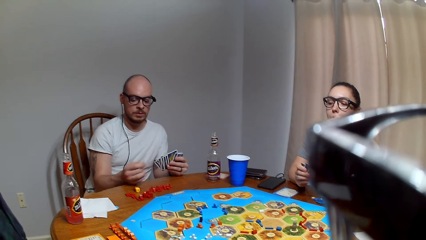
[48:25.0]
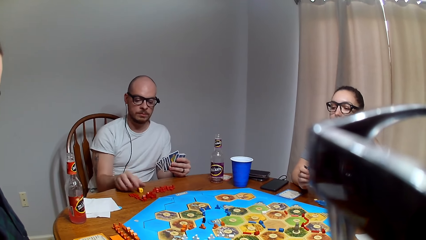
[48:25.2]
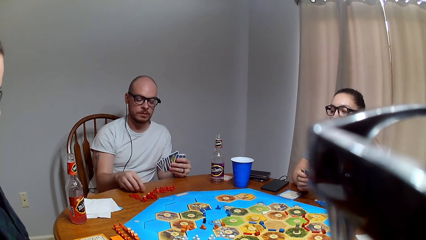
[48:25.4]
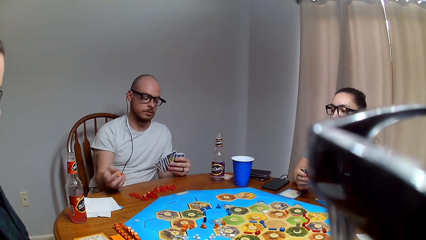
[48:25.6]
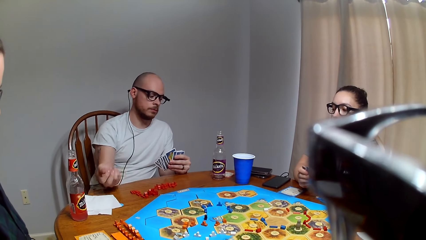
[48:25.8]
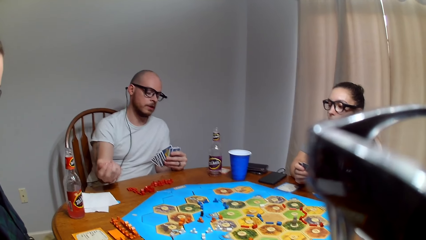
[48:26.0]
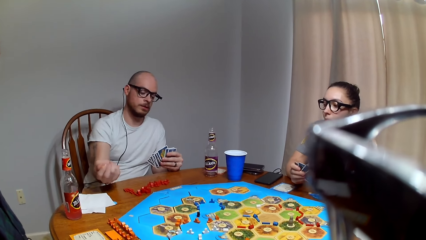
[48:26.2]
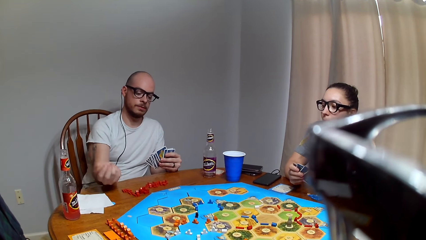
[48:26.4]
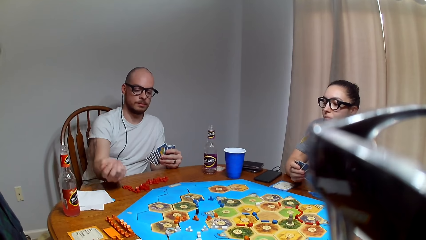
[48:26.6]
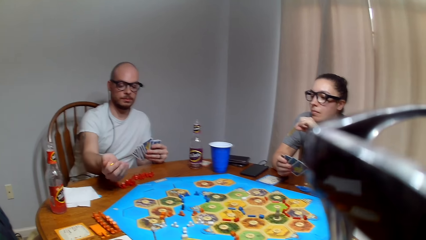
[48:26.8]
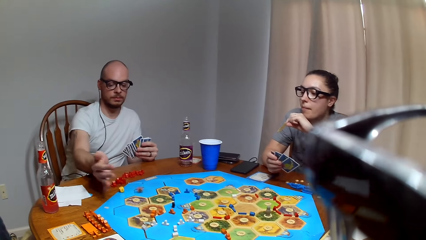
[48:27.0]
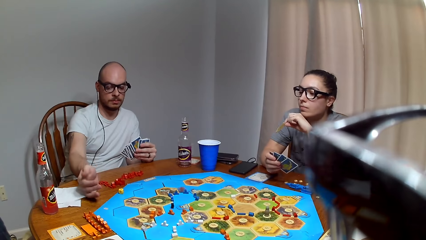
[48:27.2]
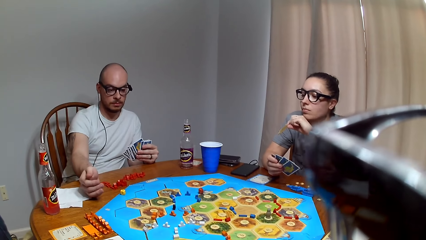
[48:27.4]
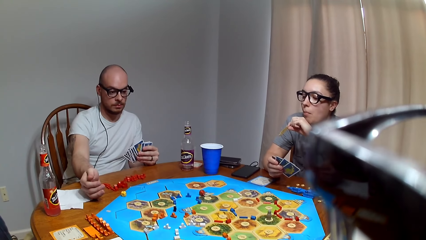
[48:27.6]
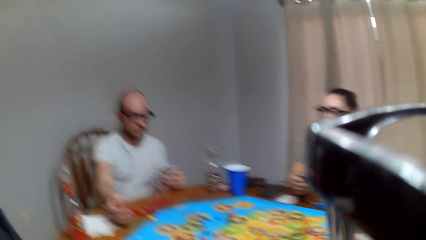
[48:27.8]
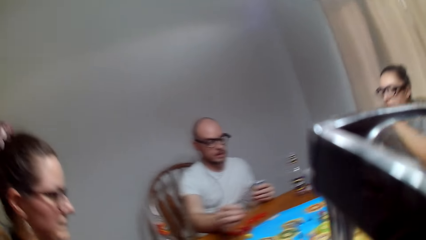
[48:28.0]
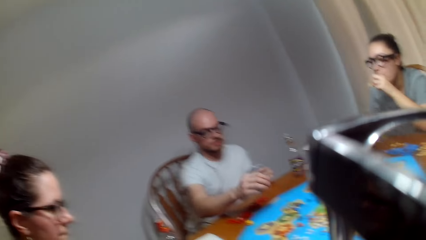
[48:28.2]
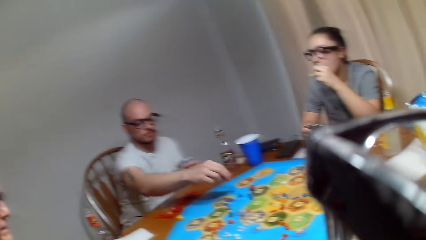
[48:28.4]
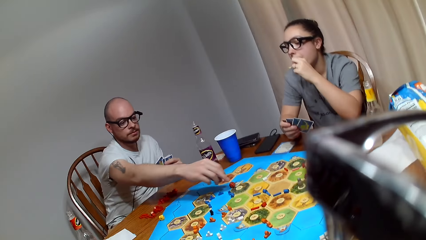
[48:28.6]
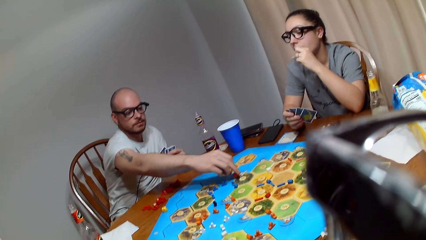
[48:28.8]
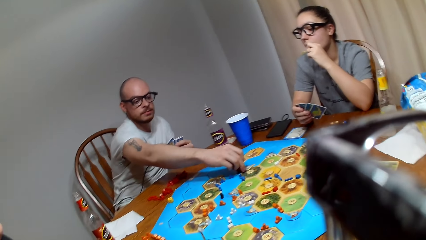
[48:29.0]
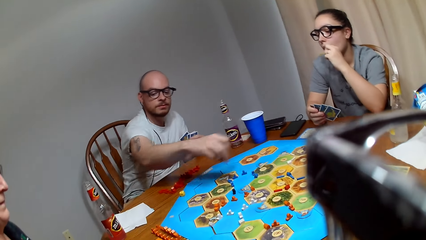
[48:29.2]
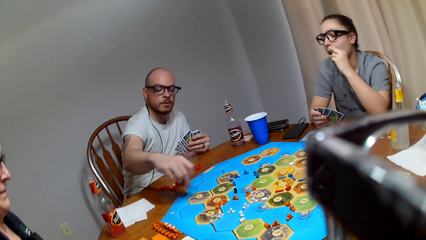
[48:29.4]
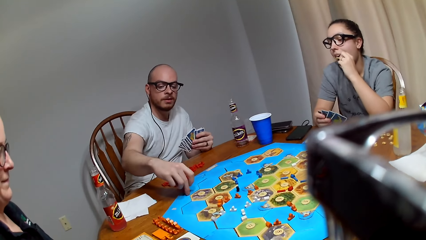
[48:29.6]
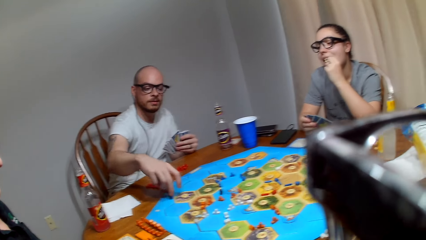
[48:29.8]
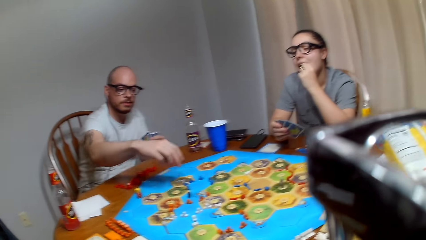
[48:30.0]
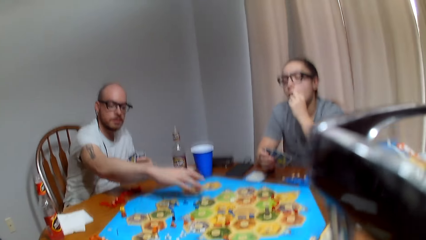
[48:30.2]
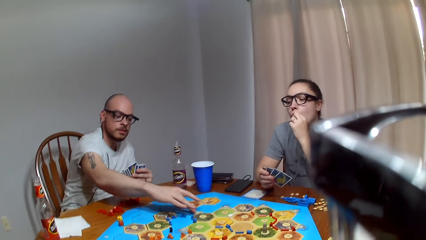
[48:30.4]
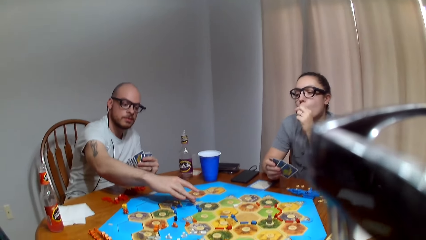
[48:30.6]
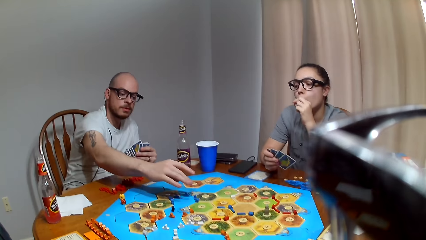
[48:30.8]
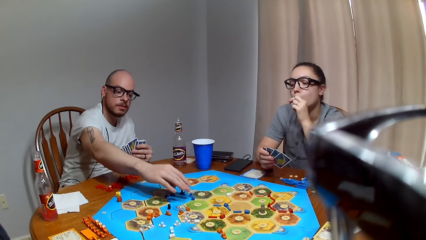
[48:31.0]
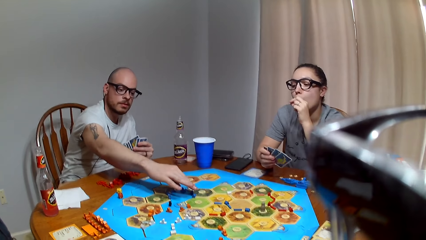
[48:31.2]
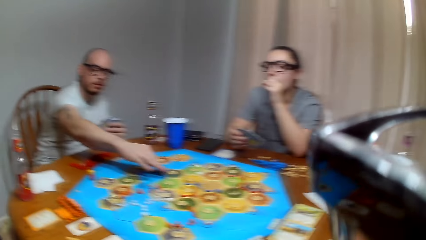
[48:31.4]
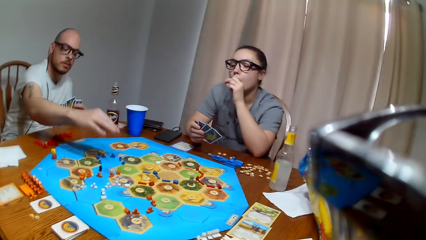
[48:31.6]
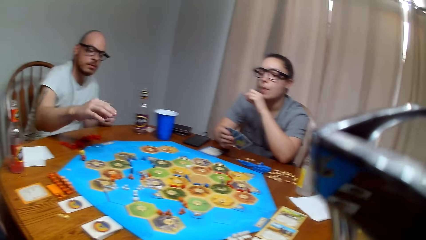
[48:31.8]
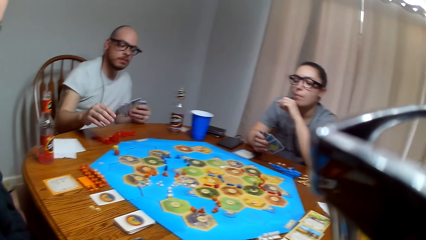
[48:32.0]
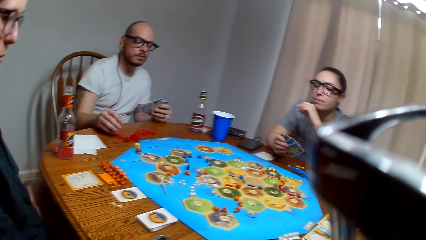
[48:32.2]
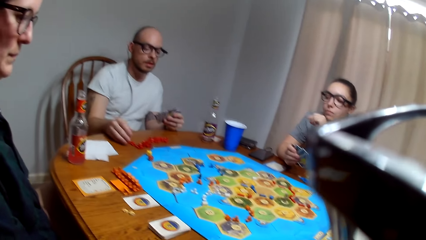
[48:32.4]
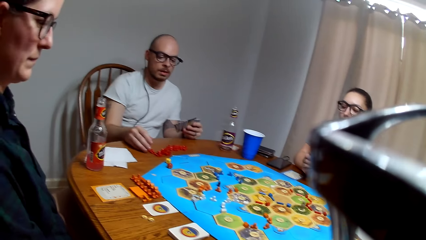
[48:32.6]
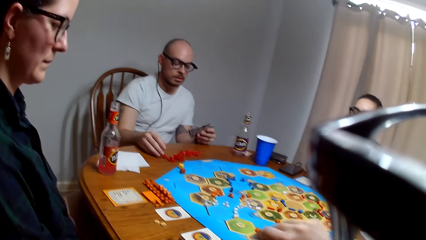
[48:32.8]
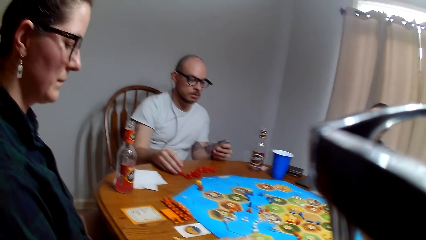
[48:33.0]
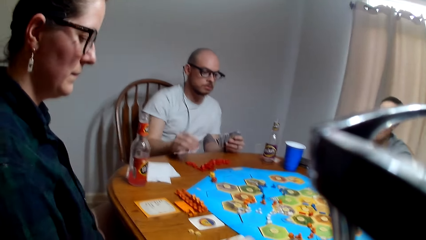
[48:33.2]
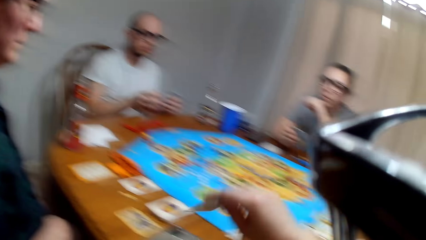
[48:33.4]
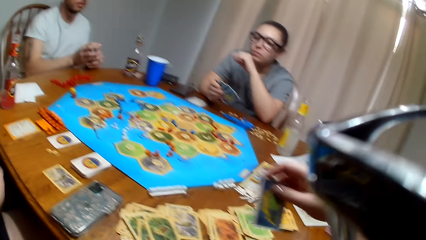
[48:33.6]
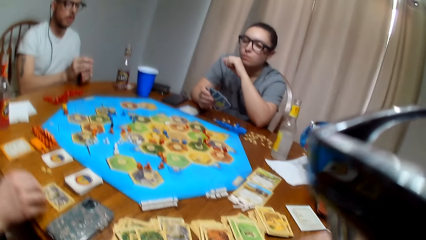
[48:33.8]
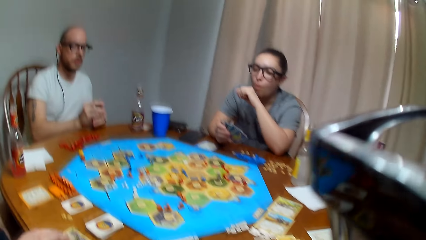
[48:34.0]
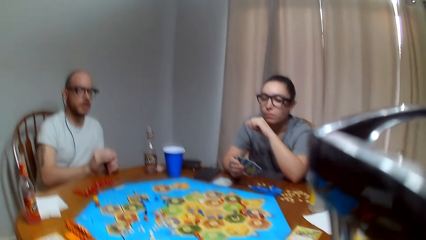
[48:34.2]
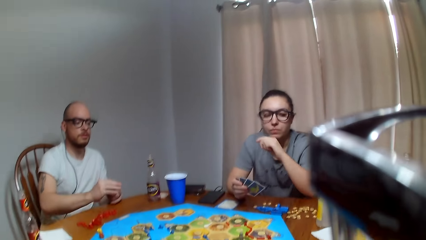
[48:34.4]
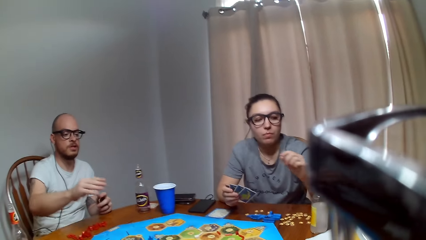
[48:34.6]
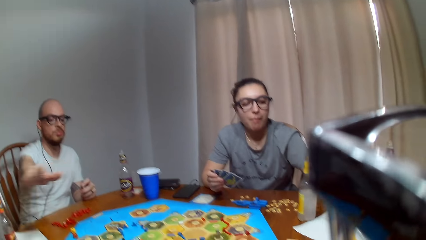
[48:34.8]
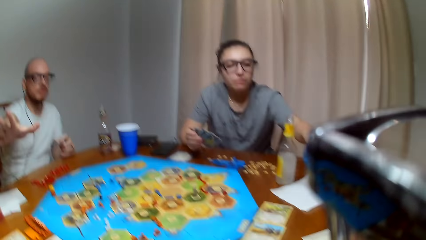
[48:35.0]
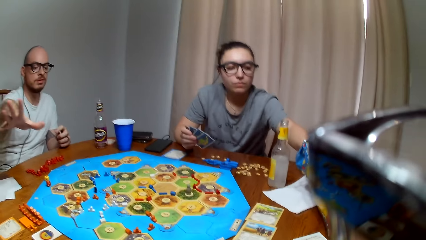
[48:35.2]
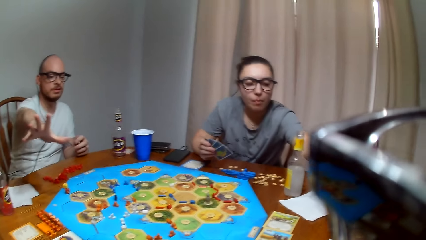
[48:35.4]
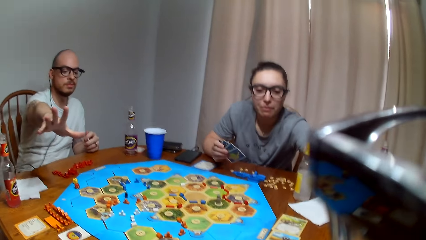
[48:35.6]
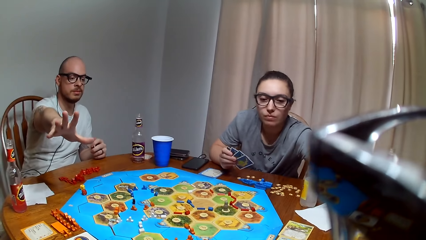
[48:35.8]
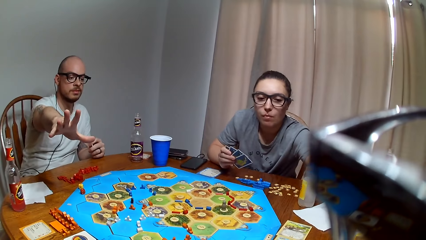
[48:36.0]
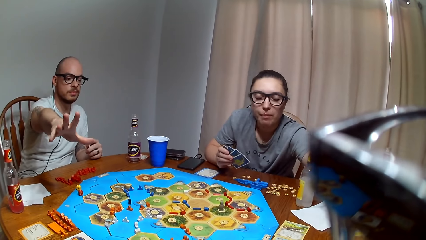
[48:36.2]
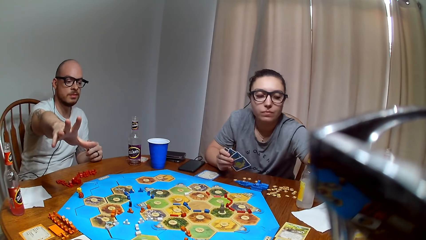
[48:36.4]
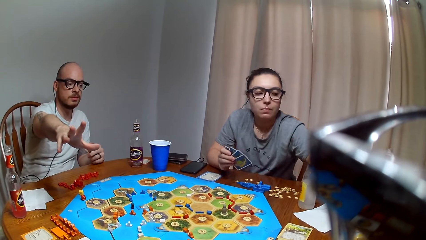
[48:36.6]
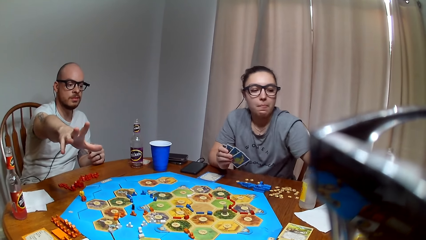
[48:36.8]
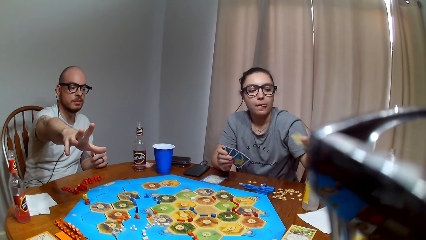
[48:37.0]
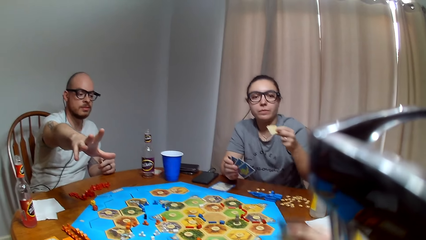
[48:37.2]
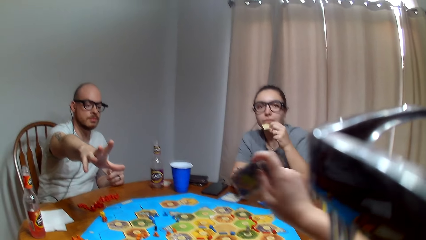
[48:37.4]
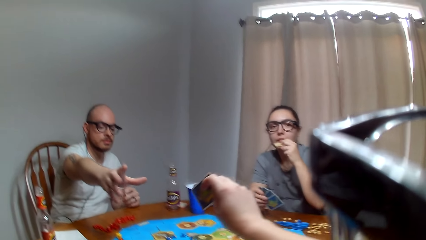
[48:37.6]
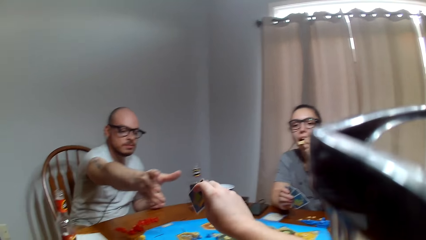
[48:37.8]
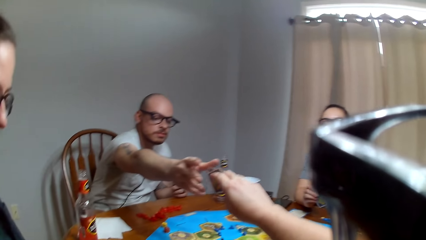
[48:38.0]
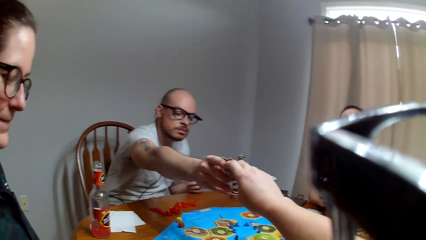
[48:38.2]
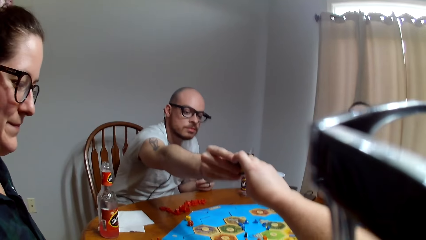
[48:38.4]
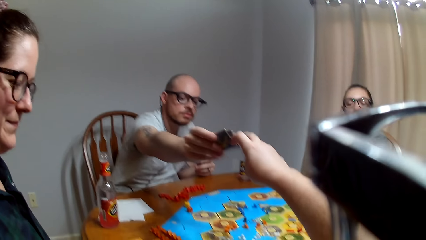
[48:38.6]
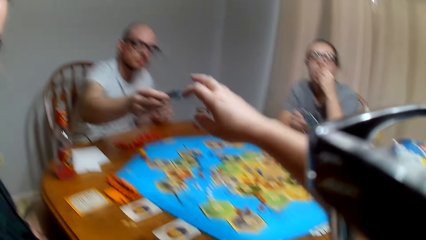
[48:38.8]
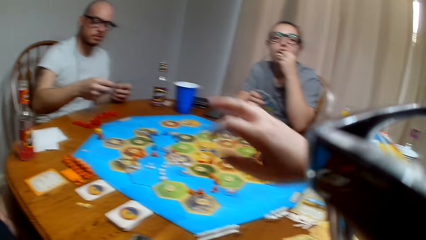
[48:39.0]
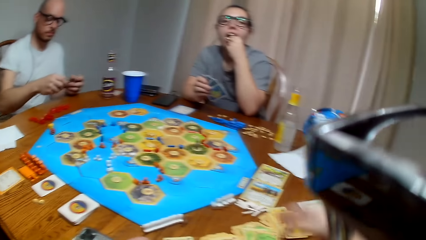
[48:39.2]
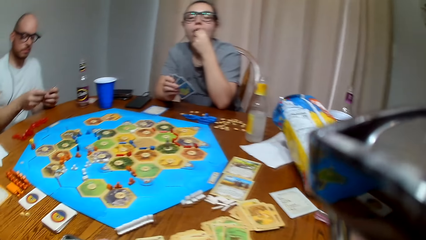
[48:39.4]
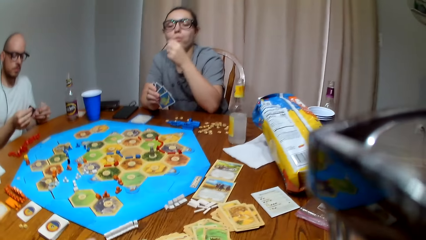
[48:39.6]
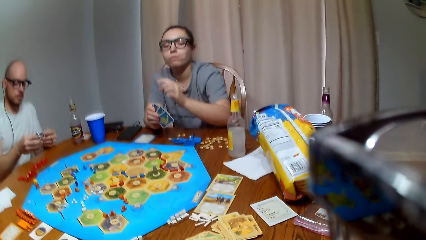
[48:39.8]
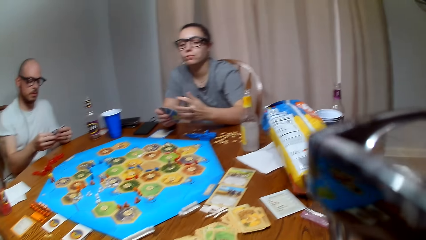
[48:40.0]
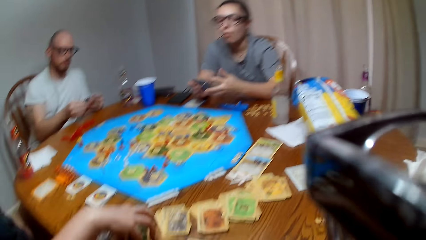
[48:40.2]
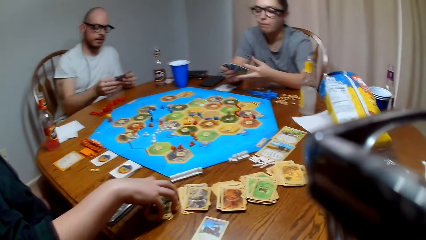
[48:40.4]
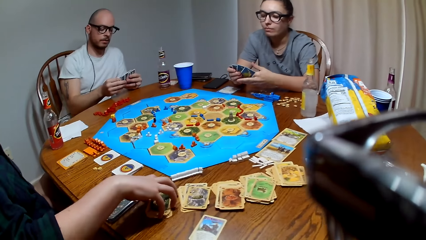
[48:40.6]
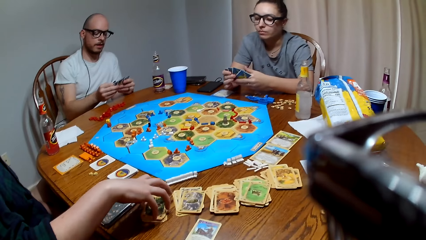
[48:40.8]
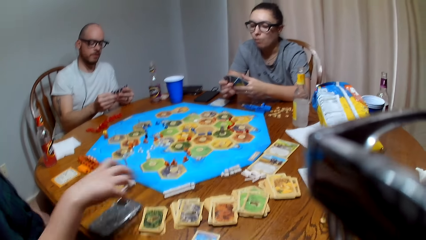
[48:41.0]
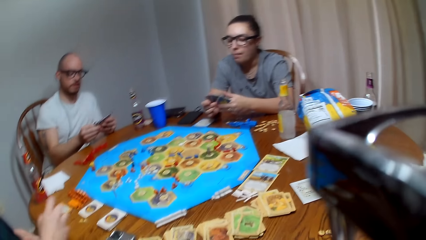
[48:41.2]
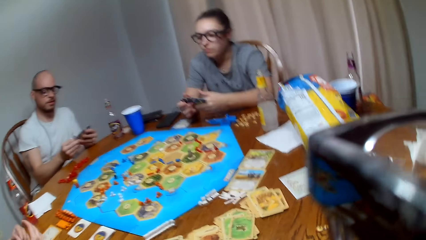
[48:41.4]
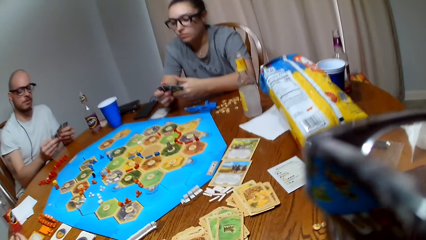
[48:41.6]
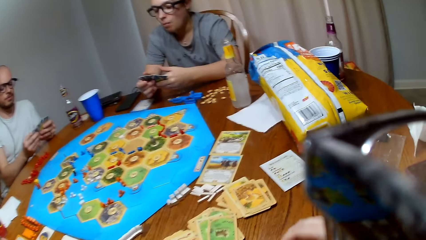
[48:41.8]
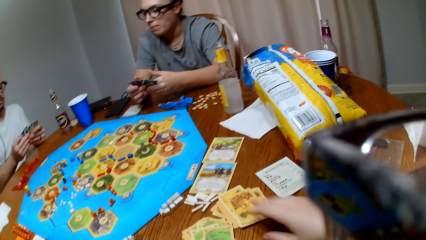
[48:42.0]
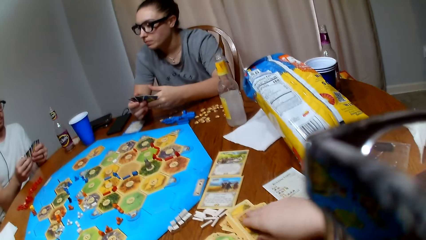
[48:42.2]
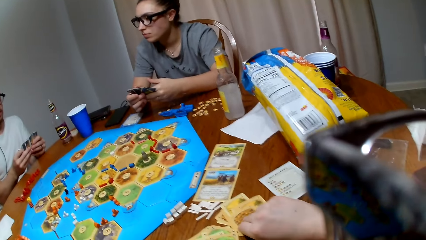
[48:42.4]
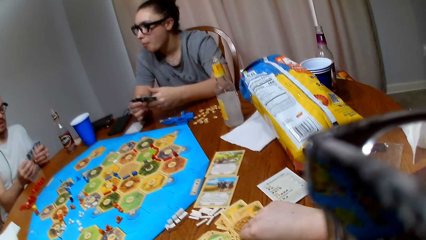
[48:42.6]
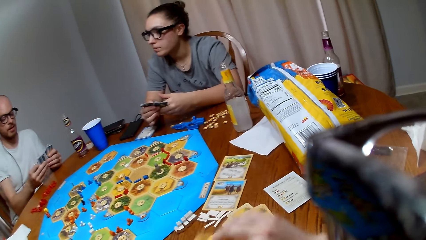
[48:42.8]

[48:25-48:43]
The camera wearer plays a card game with three people. A man picks dice from the table. He shakes the dice in the right hand. He drops the dice on the catan settler game. He picks a city from the catan settler board. A lady picks a snack from the paper bag and eats the snack. The camera wearer gives the man a card. Another lady grabs the cards. The man shuffles the cards.
